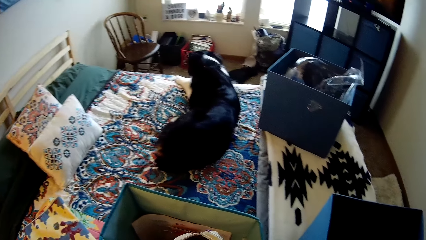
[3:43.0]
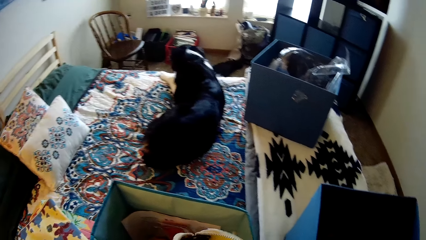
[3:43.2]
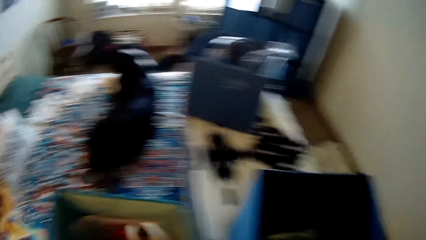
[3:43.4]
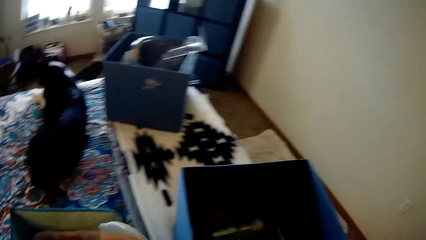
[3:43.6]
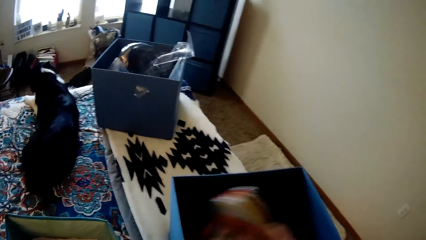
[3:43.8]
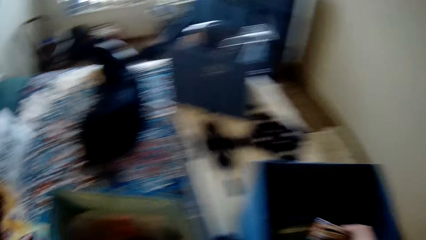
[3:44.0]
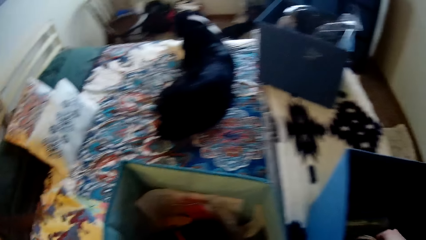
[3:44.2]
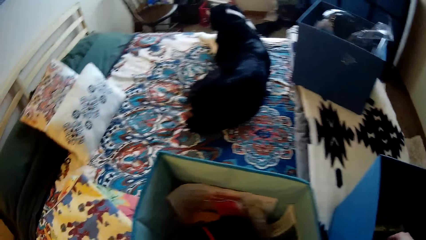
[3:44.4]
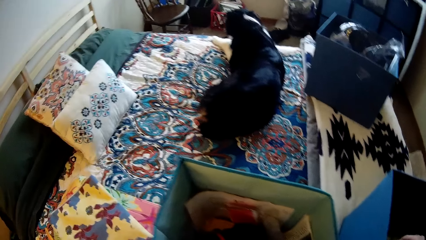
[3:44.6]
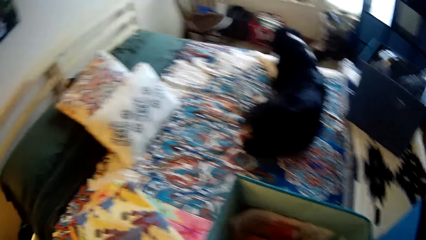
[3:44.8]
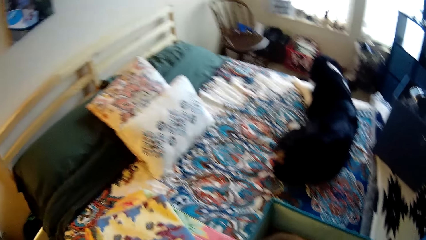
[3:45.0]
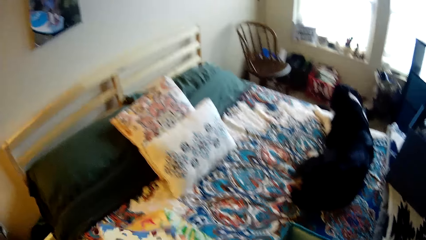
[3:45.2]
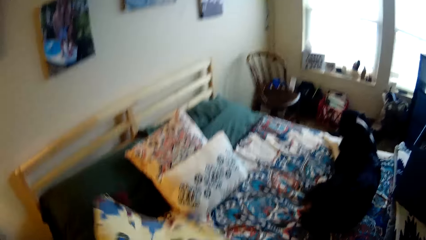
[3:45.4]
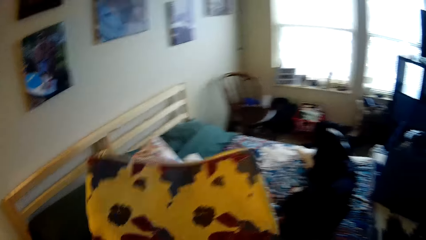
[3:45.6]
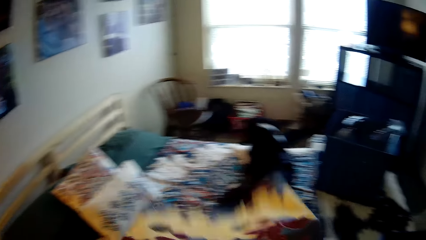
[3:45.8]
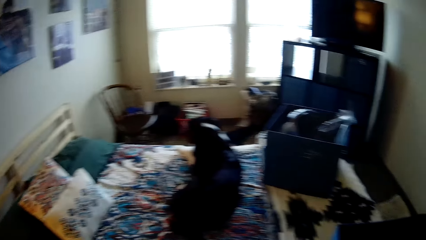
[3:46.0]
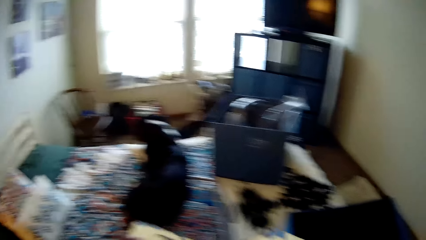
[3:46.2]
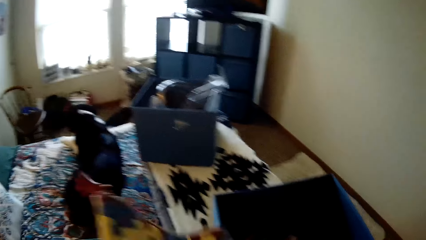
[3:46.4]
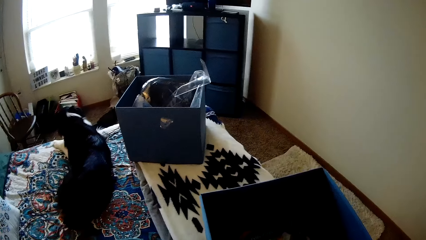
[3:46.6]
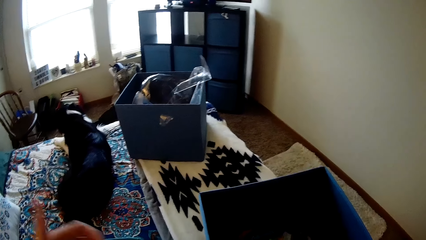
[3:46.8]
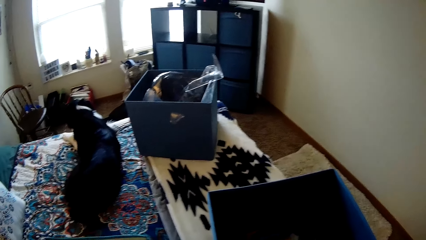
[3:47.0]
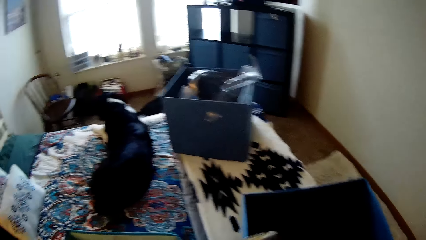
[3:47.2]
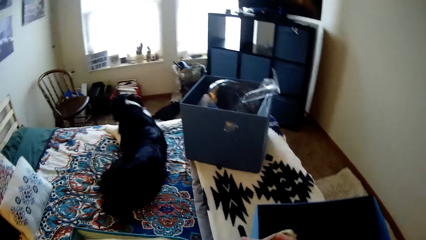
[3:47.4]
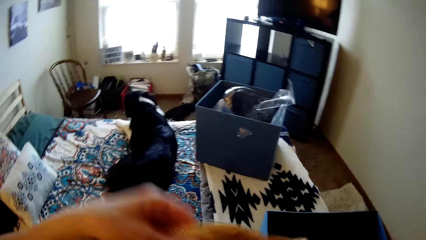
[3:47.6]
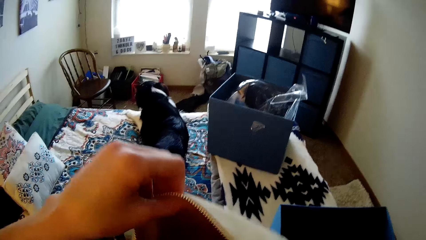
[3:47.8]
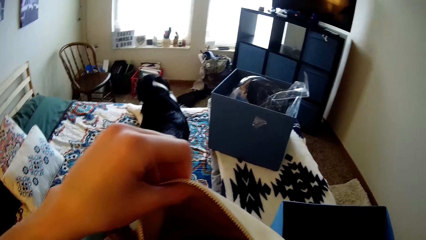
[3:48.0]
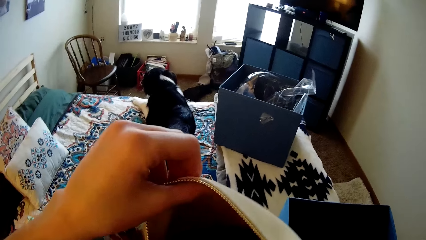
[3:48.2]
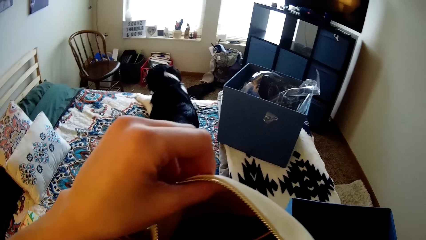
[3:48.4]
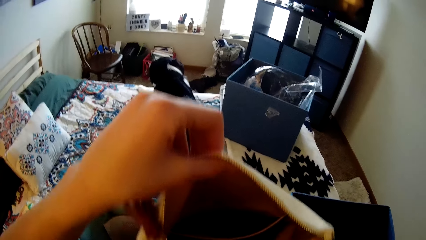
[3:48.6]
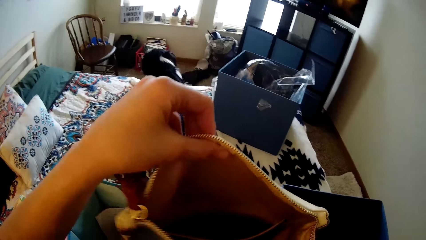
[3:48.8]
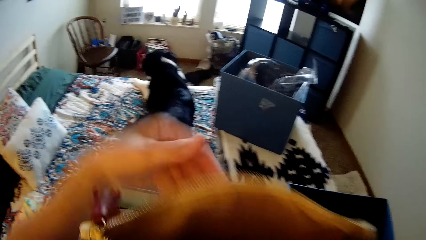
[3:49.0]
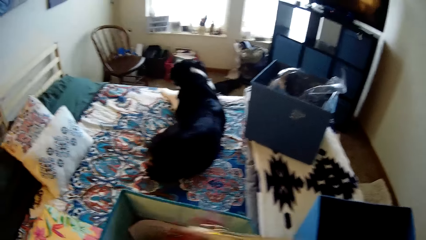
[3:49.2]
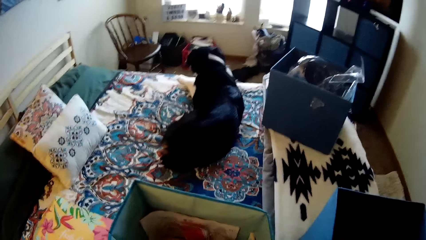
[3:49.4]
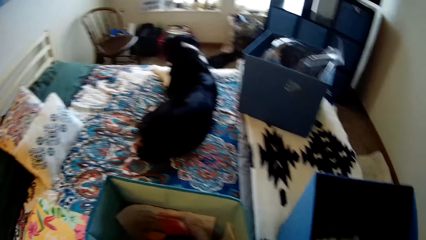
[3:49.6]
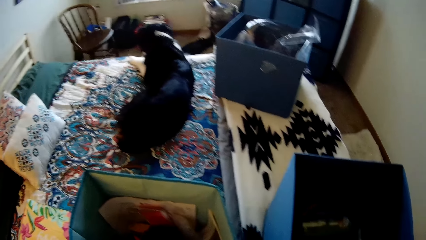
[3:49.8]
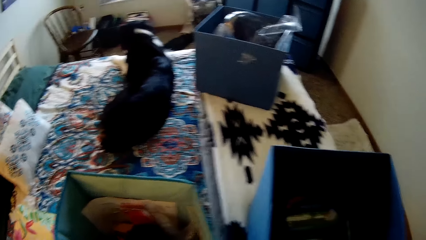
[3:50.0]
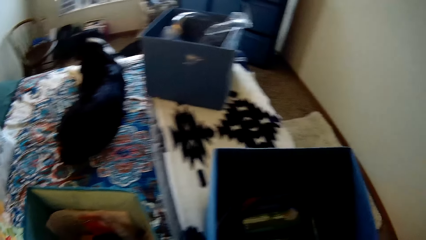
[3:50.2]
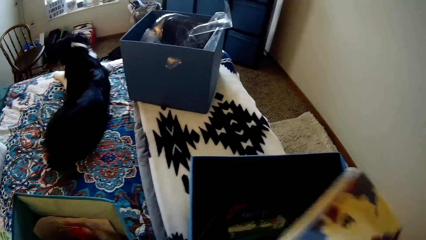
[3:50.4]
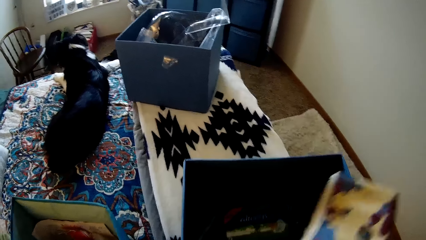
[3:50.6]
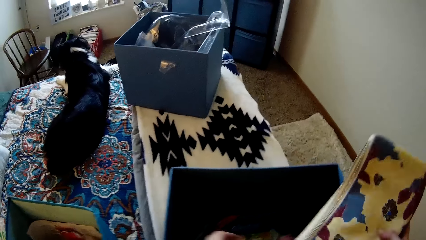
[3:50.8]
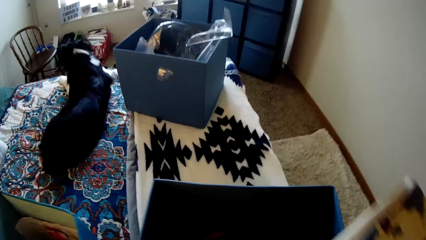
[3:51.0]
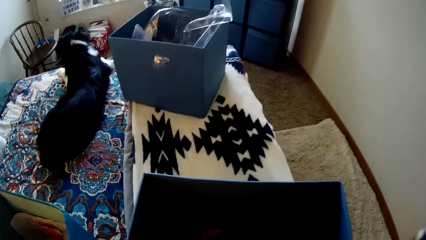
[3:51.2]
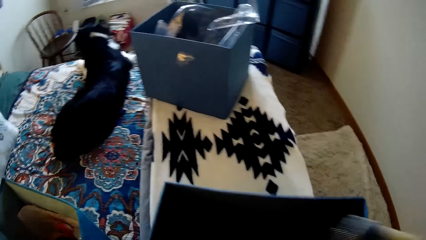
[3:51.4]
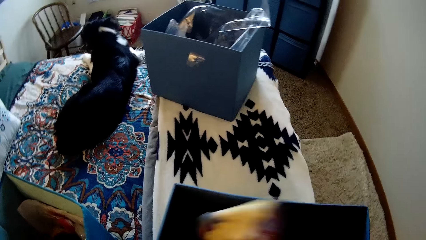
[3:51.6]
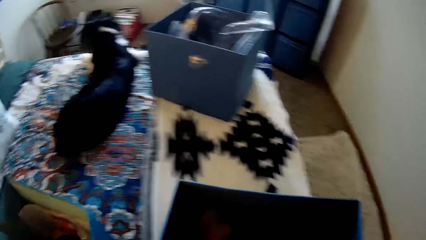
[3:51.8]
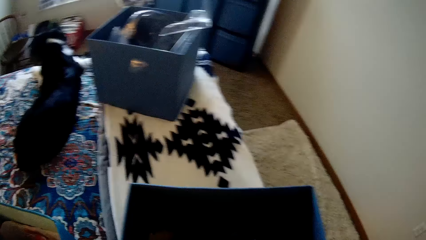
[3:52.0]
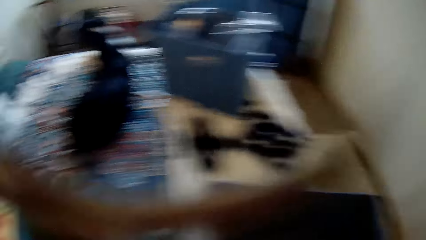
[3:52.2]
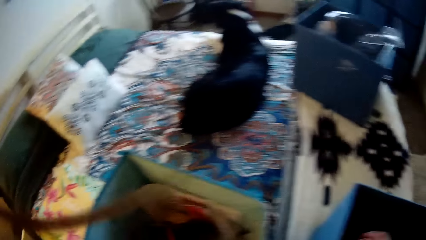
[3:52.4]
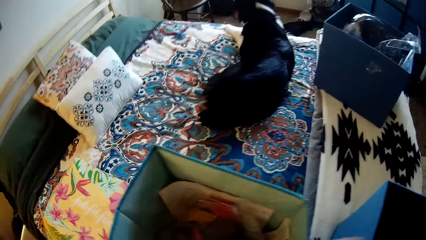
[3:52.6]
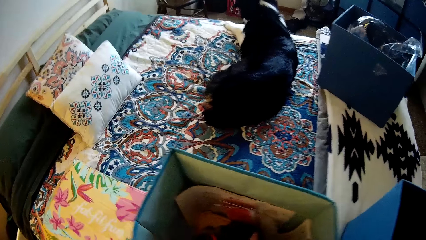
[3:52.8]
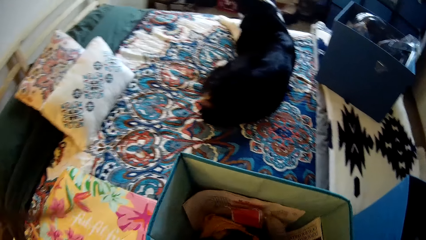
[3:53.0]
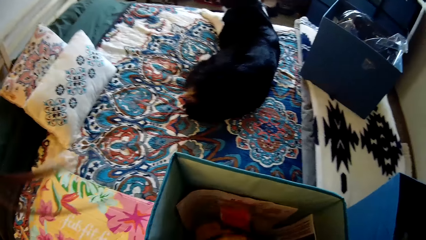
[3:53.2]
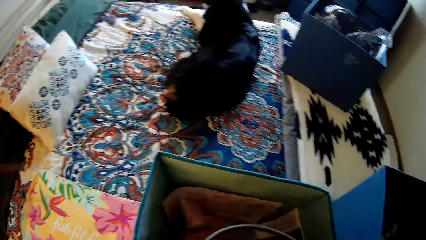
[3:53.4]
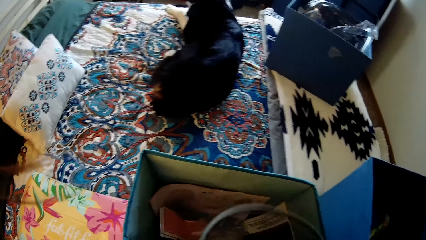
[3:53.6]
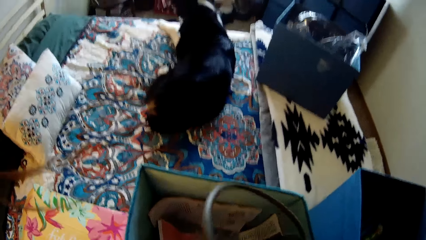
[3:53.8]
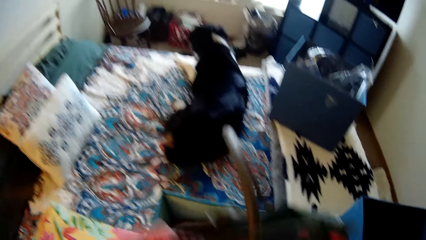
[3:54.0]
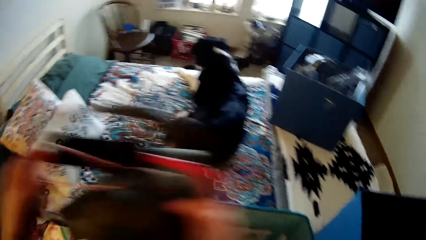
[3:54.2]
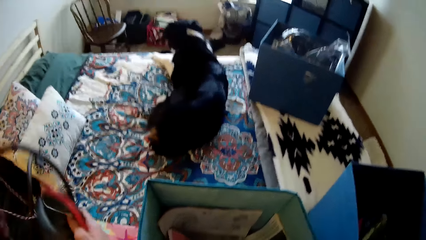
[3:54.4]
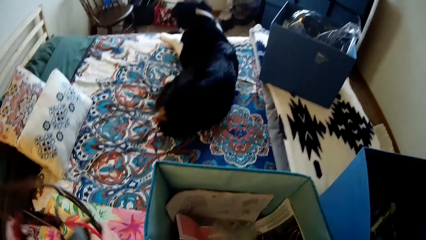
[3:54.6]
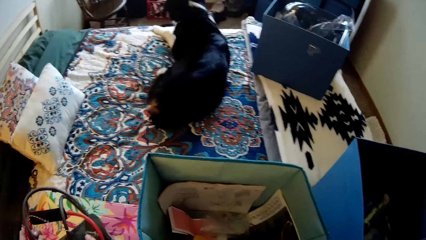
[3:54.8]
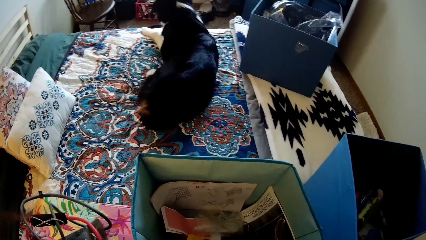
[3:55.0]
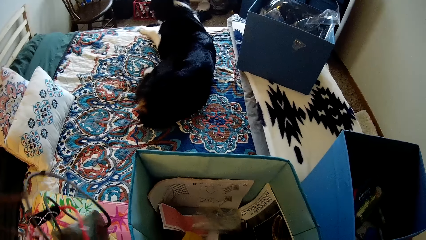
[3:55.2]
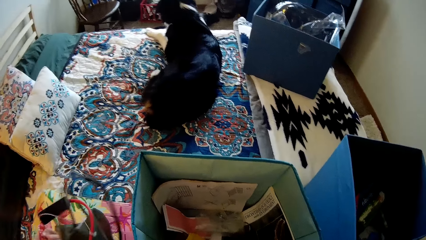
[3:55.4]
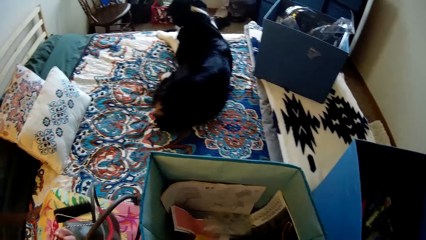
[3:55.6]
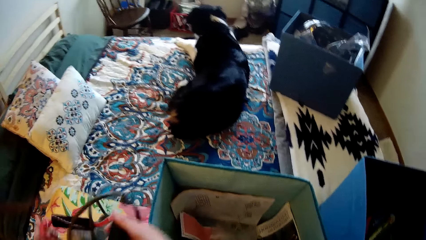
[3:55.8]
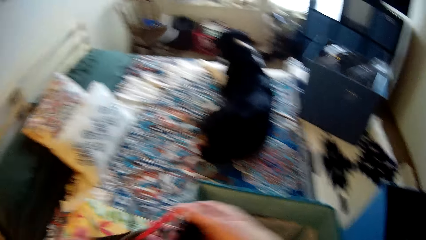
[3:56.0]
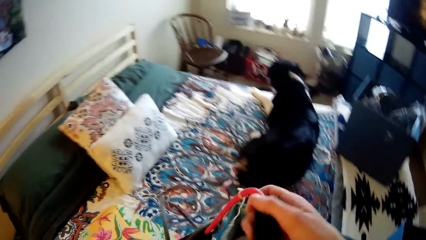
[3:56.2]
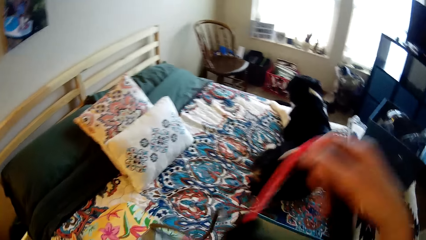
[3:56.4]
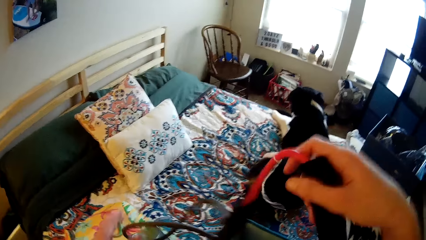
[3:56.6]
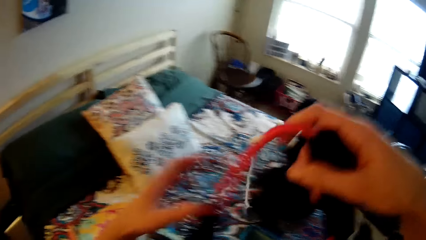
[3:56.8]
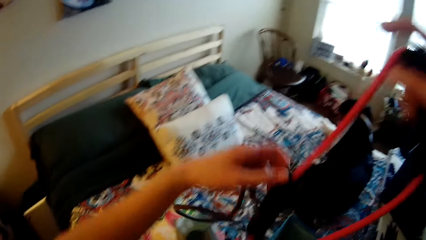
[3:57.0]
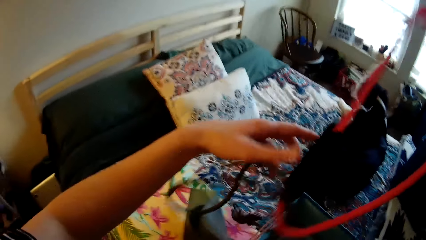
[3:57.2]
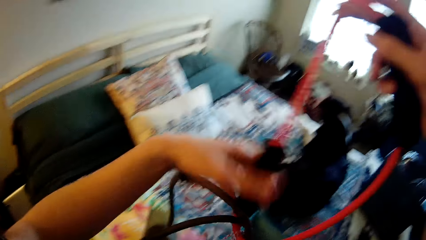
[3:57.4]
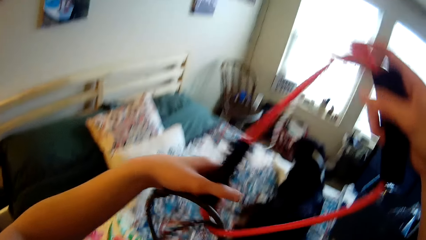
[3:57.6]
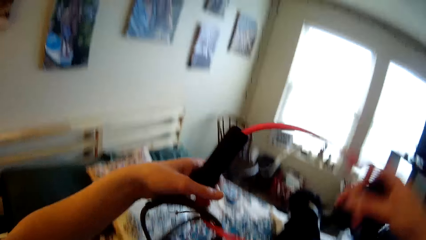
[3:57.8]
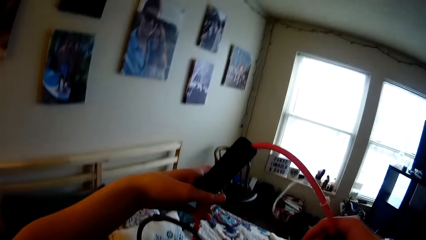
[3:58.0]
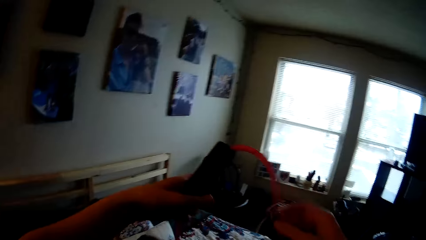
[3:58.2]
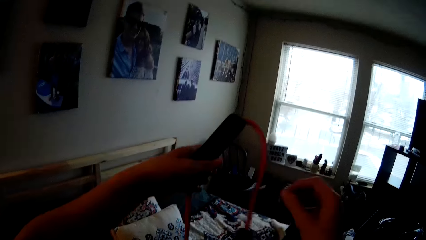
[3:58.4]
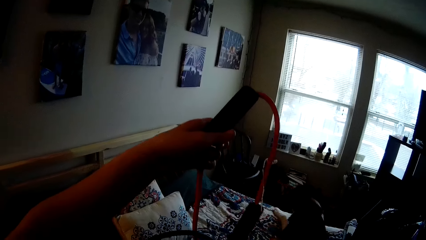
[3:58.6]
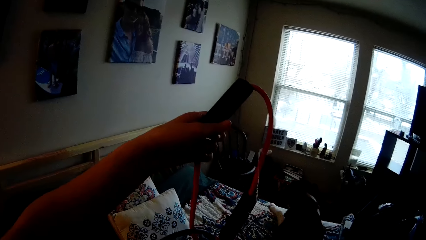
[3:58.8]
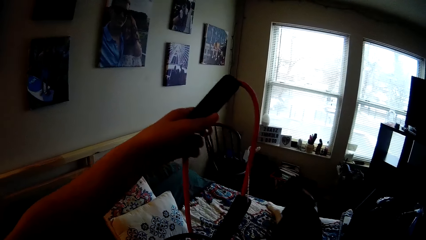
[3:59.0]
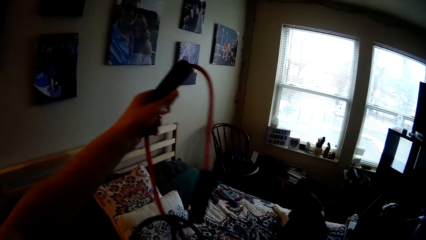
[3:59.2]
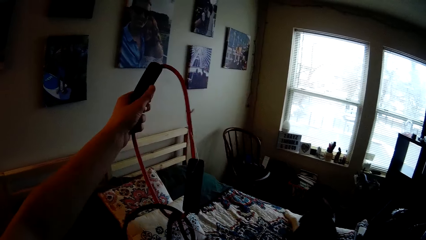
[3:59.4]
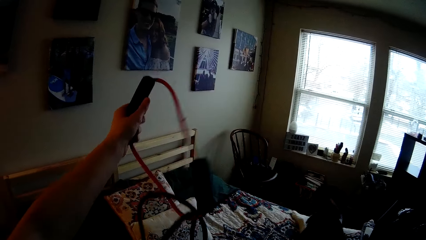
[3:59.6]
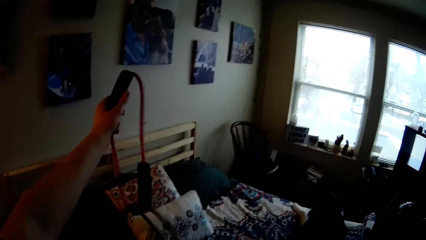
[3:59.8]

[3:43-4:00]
The camera wearer puts a small purse in the drawer on the bed with his right hand. He picks up the purse on the bed with his left hand. He opens the purse with both hands. He throws the purse into the drawer with his right hand. He picks up a cable from the bag with both hands. He places the cable on the bed with his left hand. He loosens the knot of the cable with both hands.
